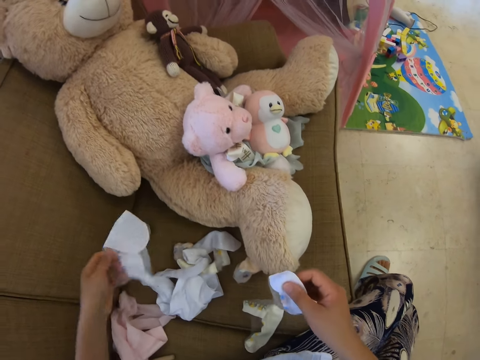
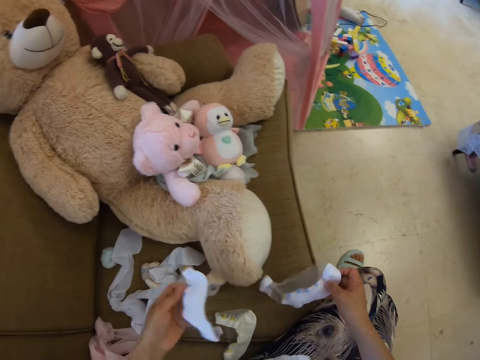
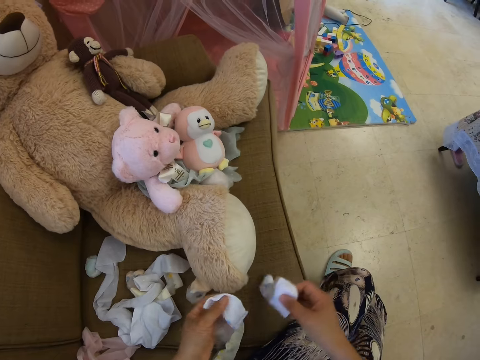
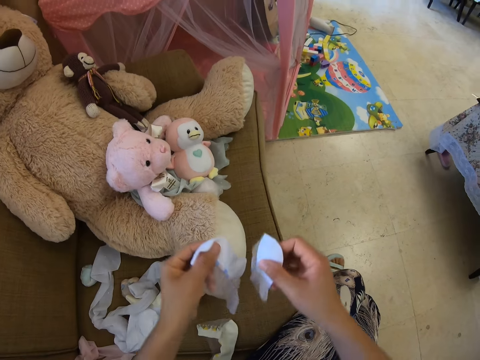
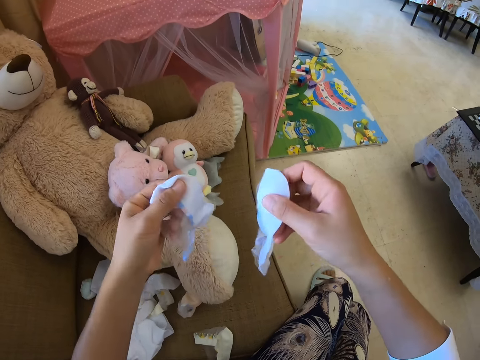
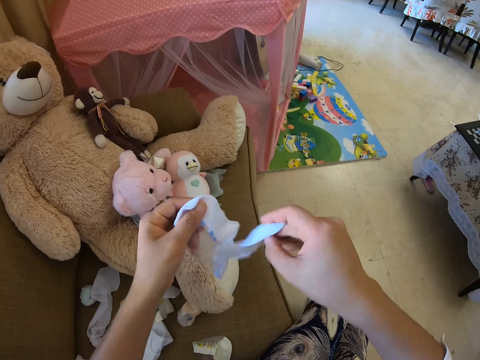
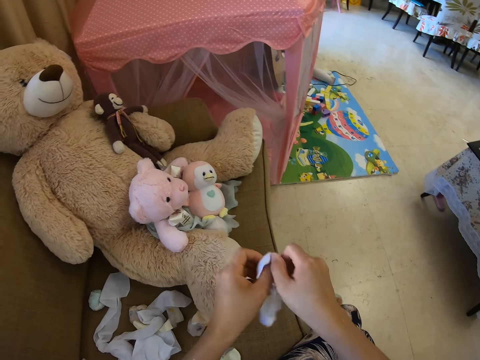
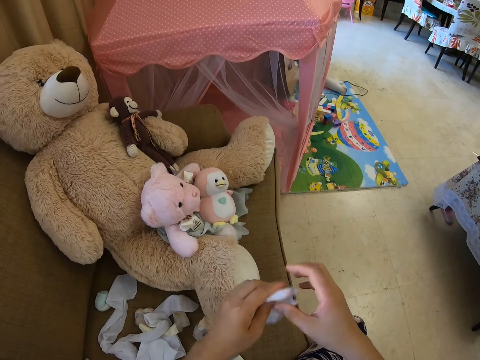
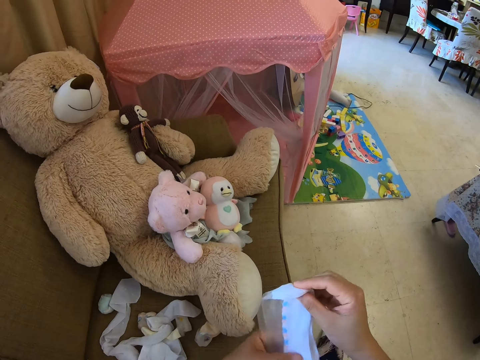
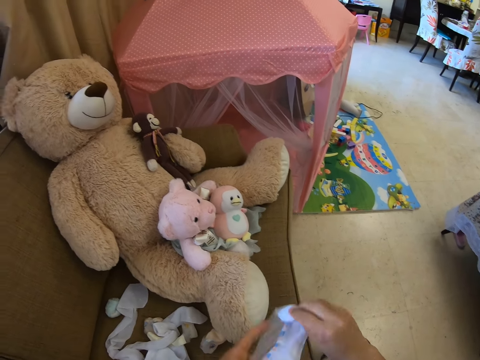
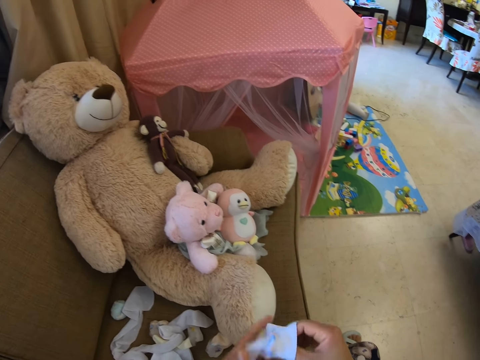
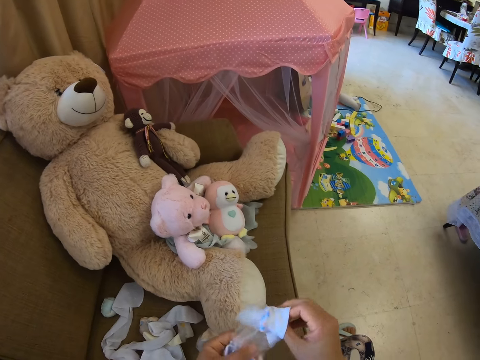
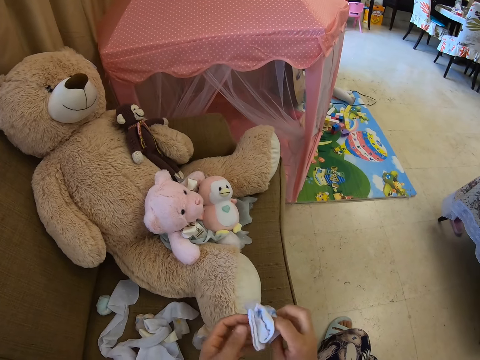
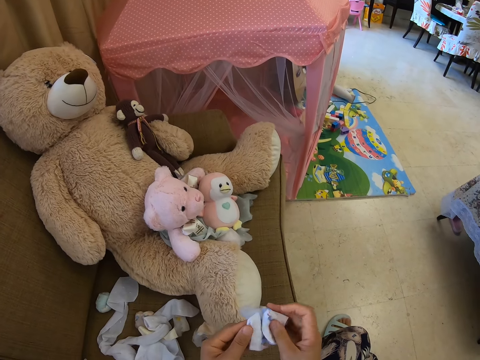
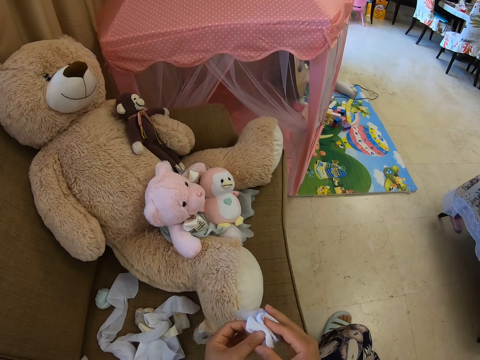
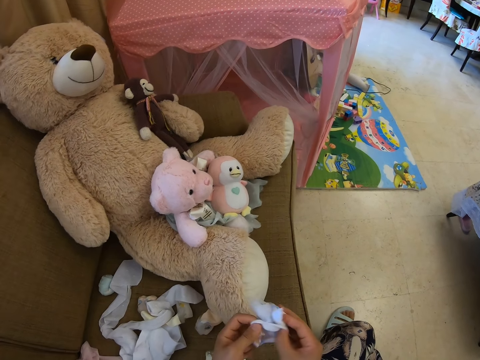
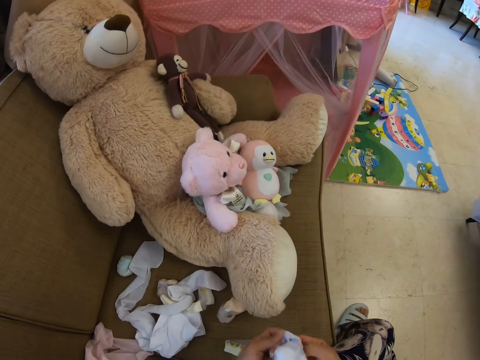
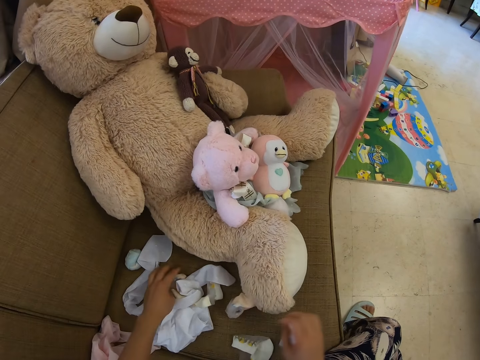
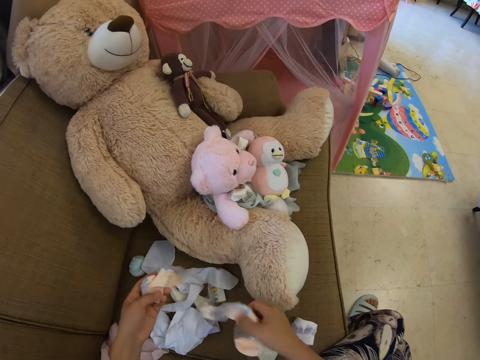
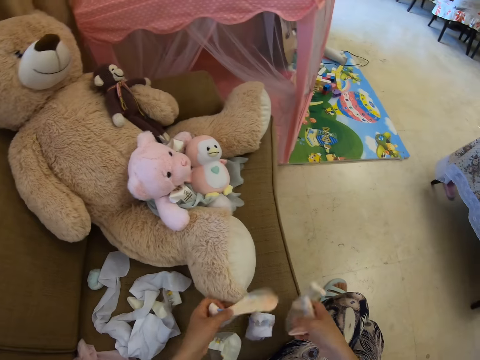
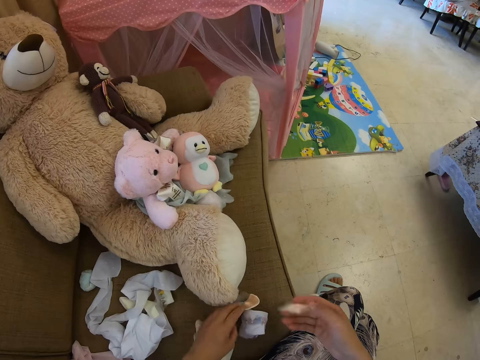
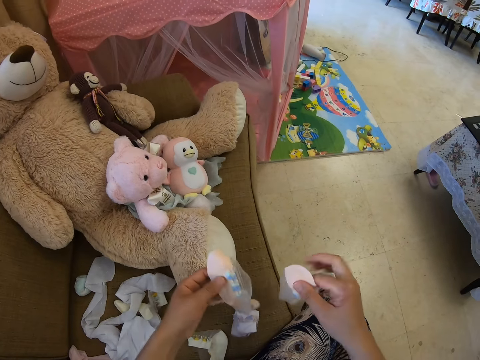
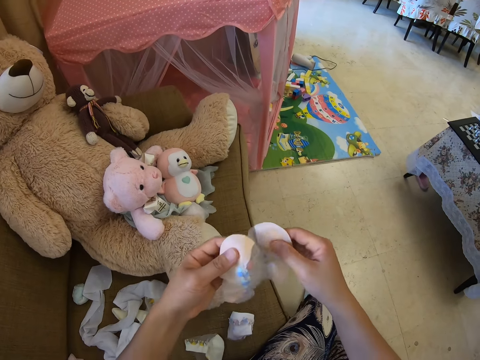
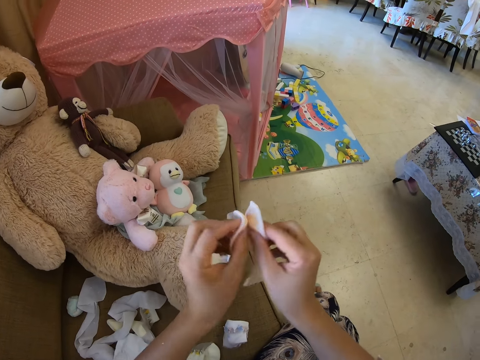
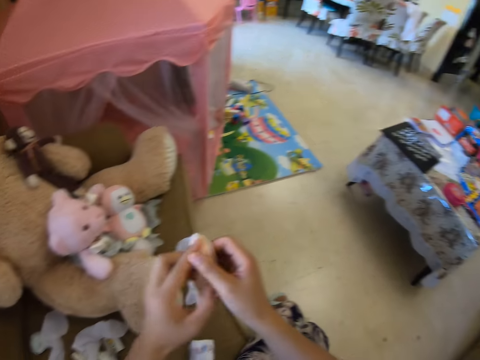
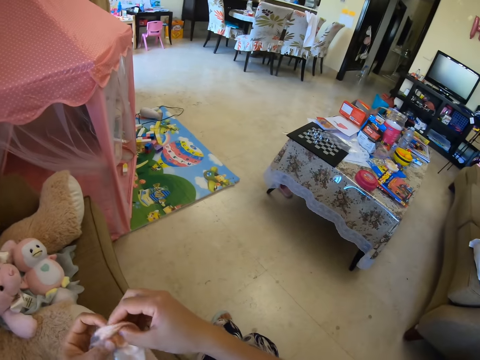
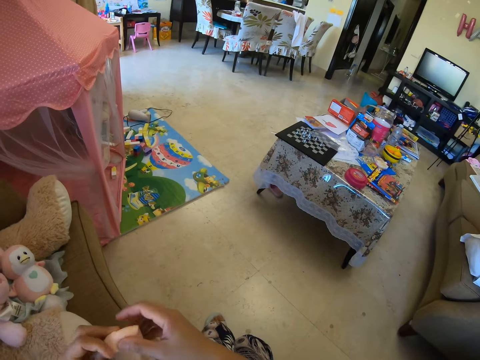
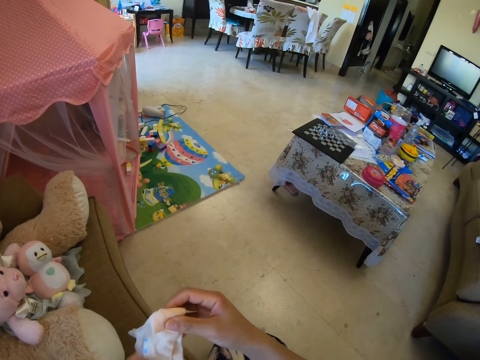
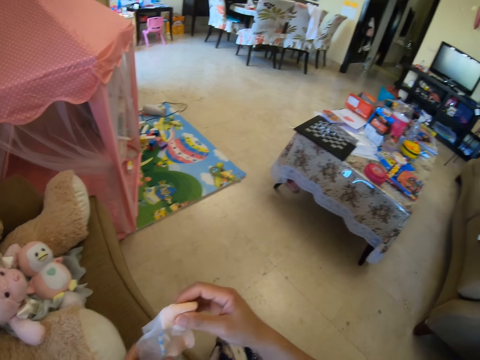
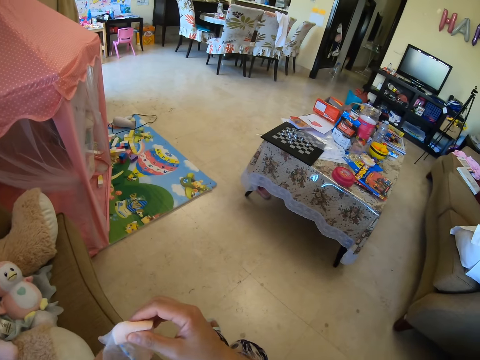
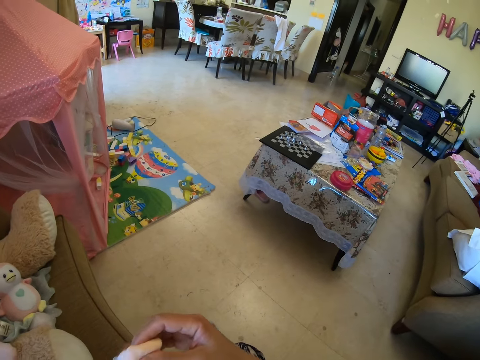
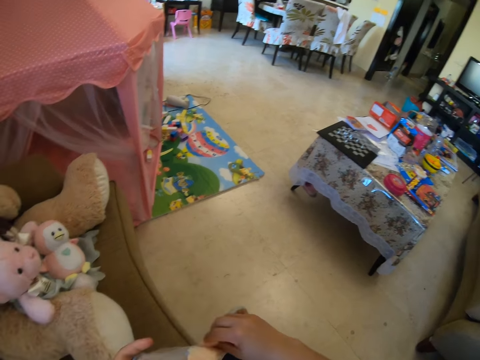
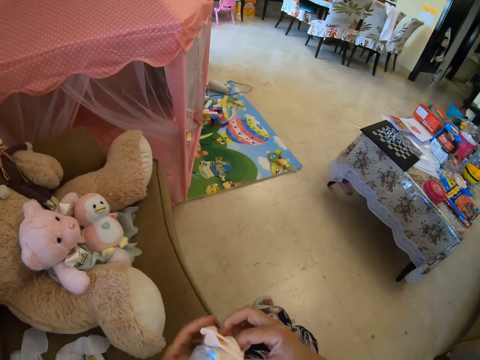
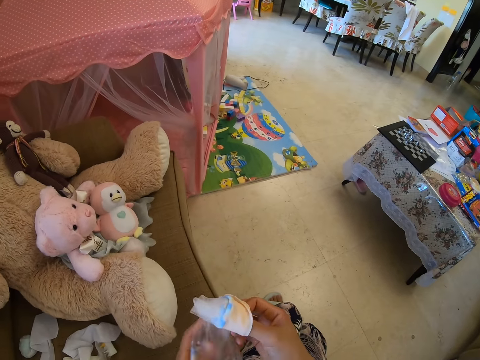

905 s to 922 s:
The camera wearer picks up the socks. They hold the socks together. They fold the socks together. They put the socks on the sofa. They pick up the socks. They hold the socks together. They fold the socks together.

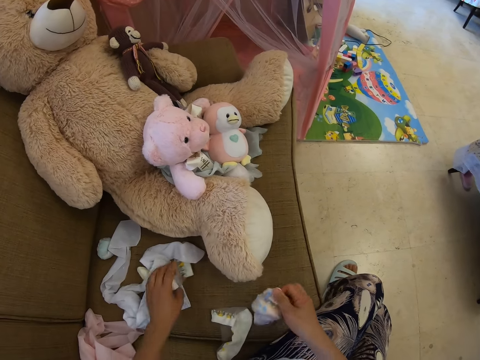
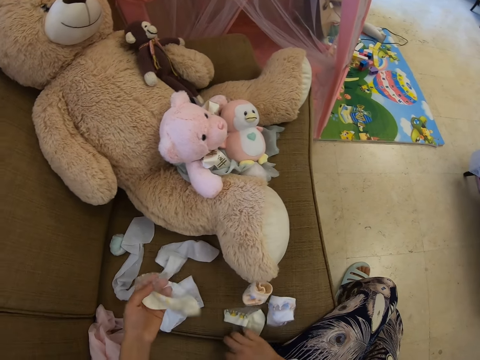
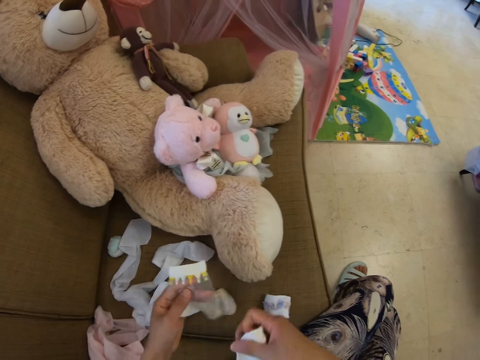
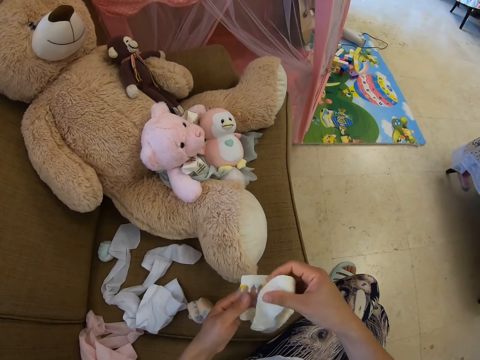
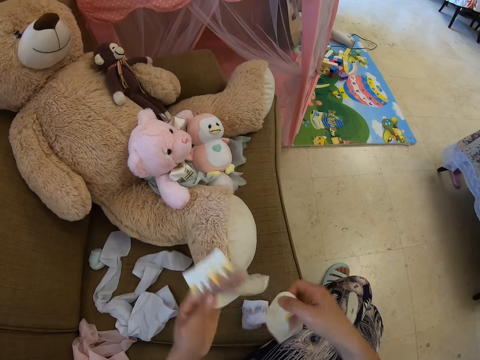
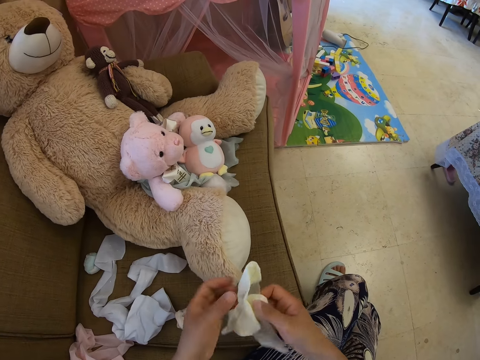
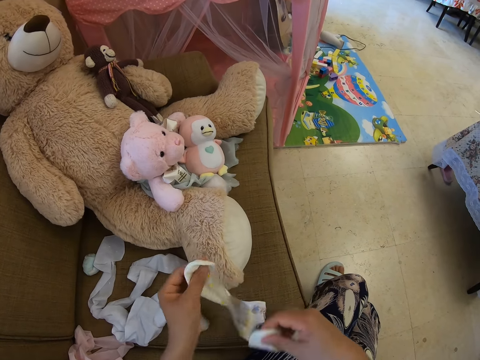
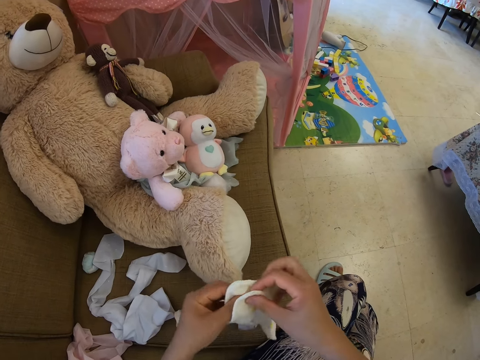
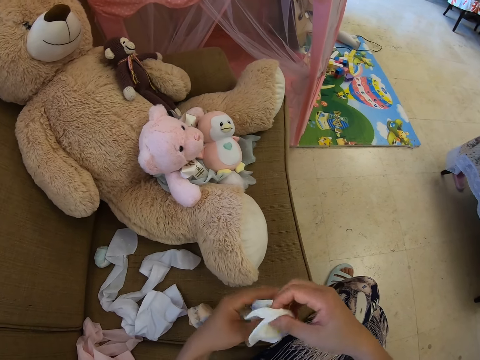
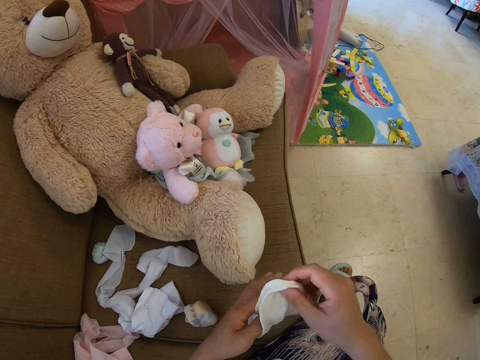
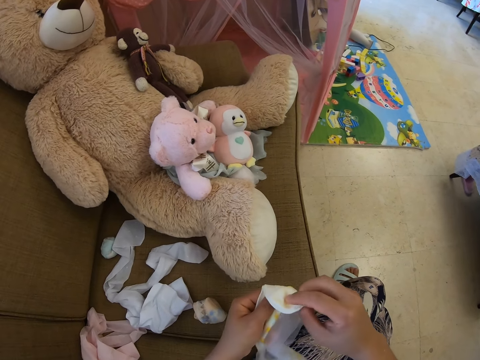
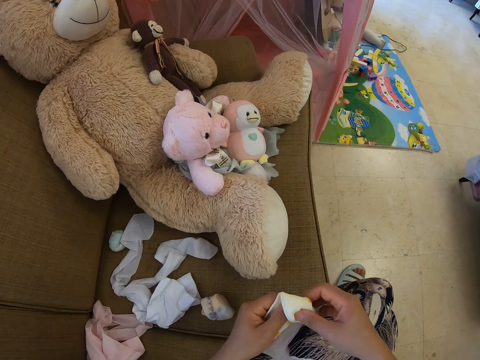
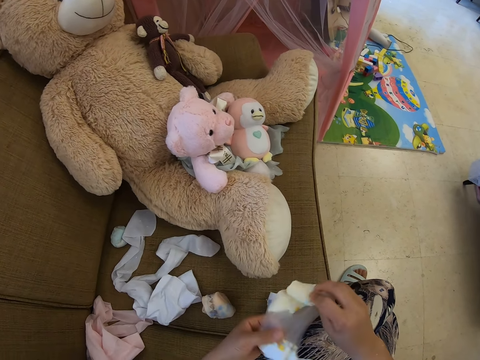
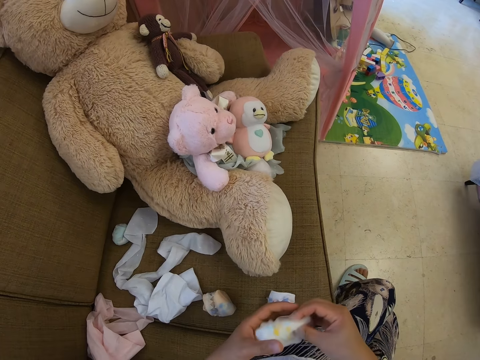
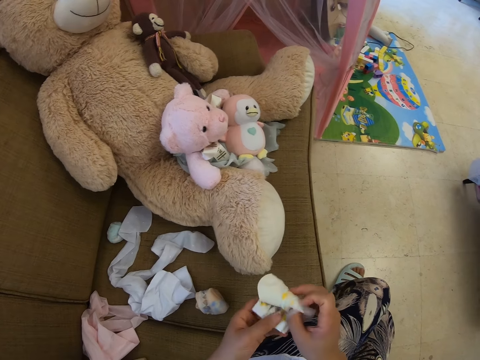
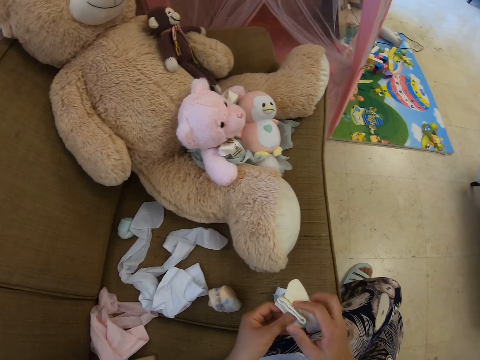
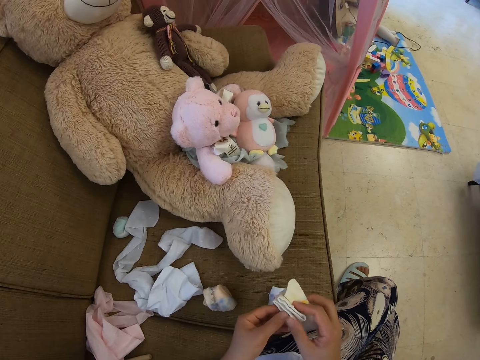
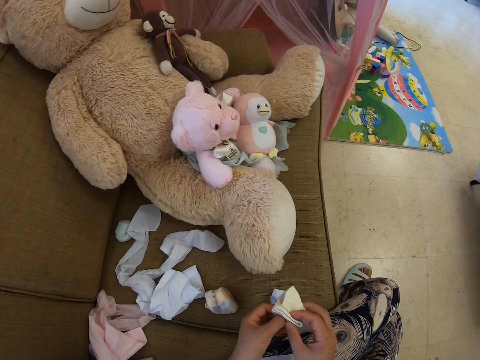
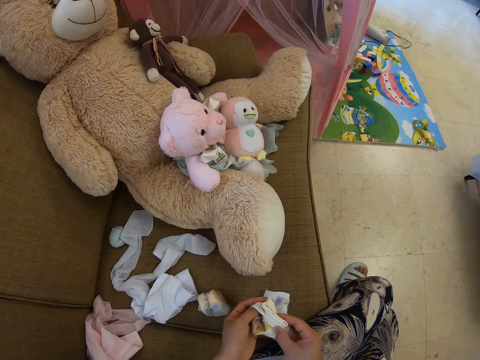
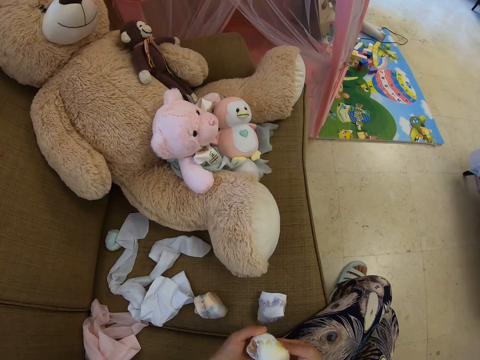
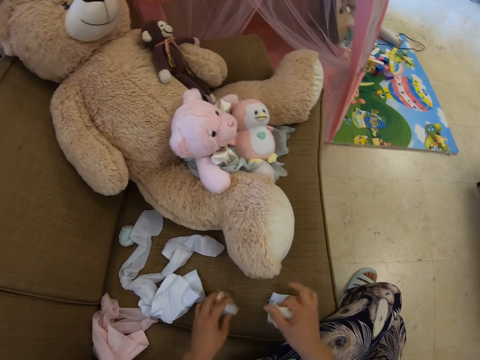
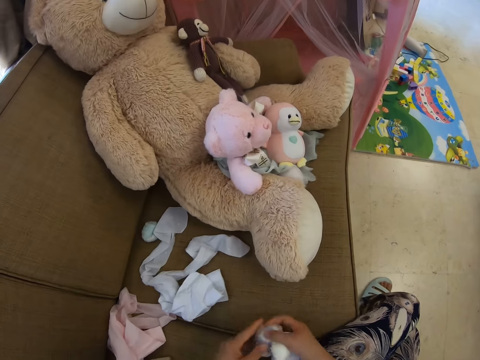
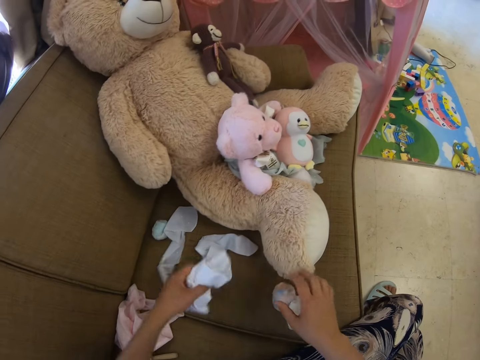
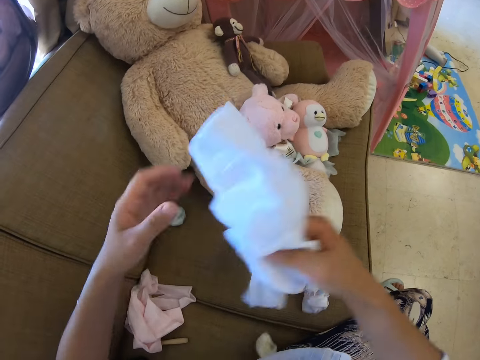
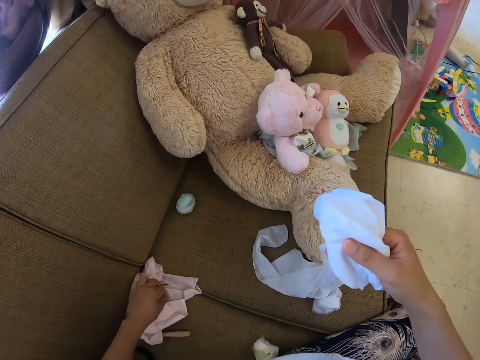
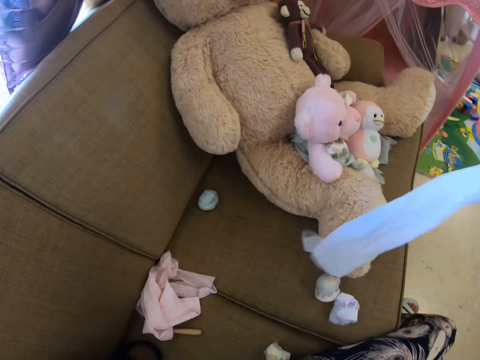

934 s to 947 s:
The camera wearer puts the socks on the sofa. They pick up the socks. They hold the socks together. They fold the socks together. They move the folded socks on the table. They pick up the clothes from the sofa.
